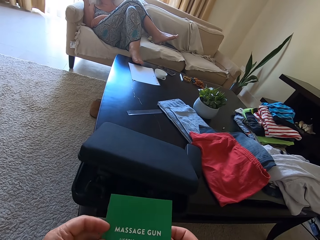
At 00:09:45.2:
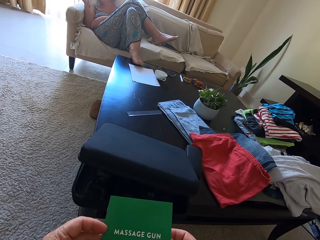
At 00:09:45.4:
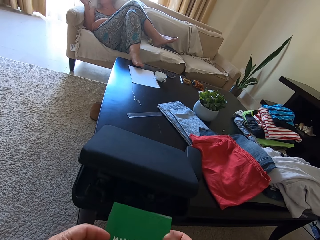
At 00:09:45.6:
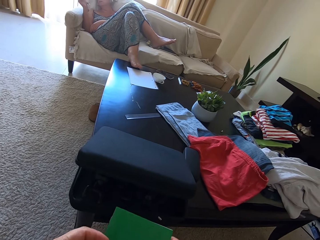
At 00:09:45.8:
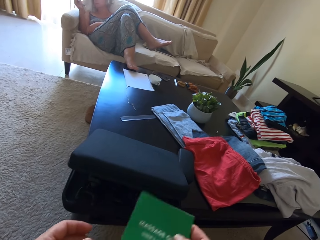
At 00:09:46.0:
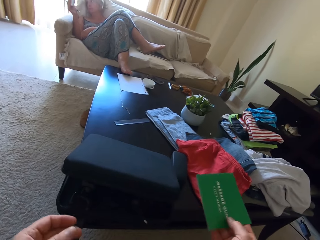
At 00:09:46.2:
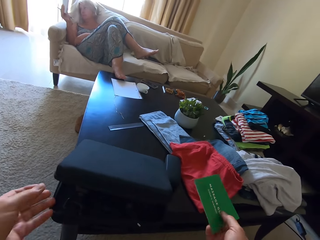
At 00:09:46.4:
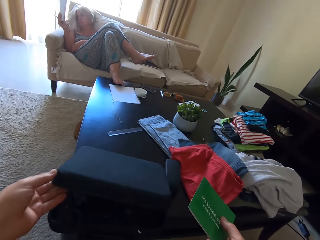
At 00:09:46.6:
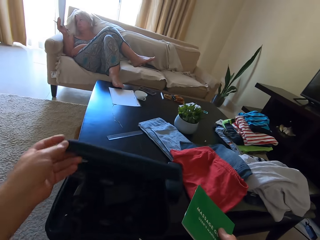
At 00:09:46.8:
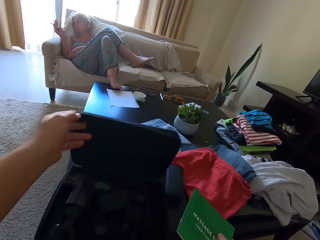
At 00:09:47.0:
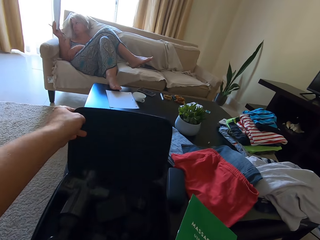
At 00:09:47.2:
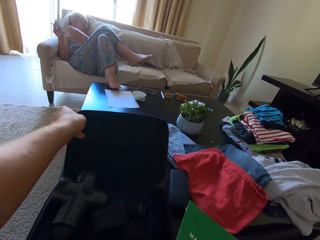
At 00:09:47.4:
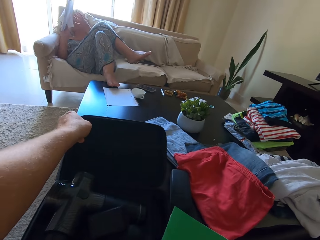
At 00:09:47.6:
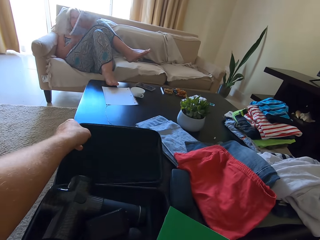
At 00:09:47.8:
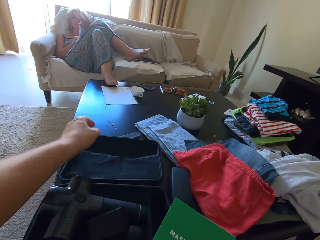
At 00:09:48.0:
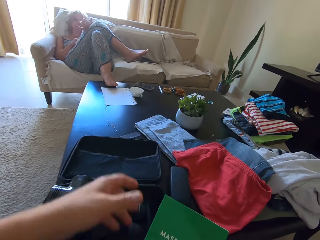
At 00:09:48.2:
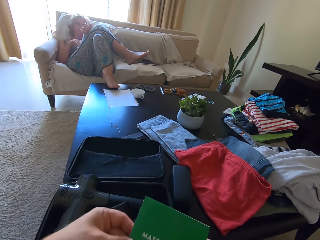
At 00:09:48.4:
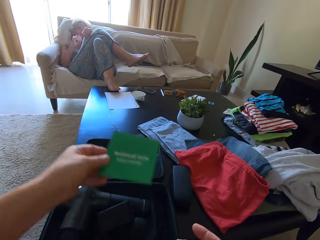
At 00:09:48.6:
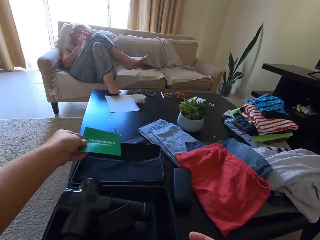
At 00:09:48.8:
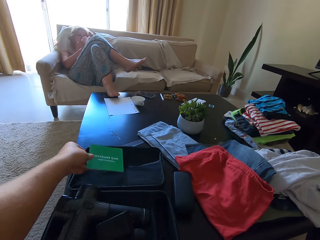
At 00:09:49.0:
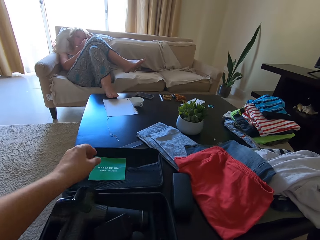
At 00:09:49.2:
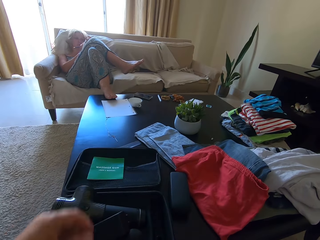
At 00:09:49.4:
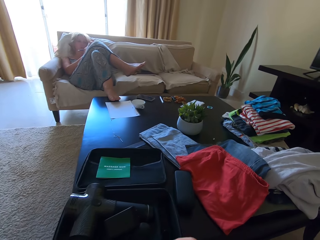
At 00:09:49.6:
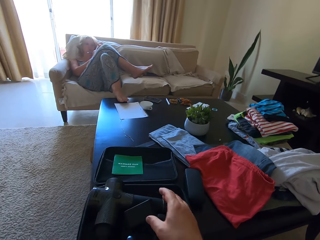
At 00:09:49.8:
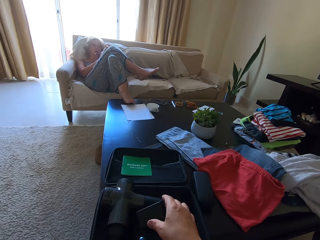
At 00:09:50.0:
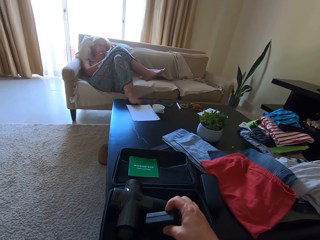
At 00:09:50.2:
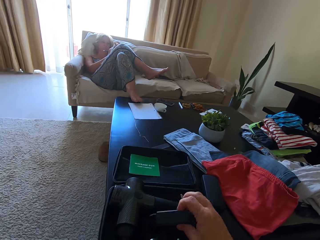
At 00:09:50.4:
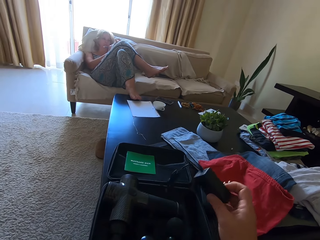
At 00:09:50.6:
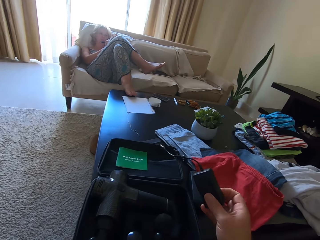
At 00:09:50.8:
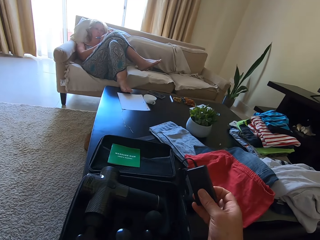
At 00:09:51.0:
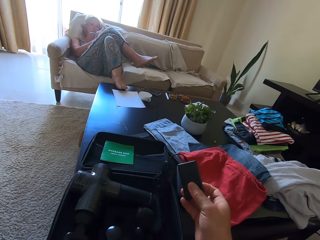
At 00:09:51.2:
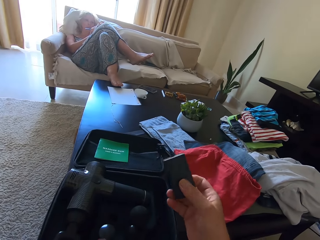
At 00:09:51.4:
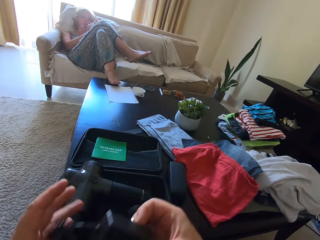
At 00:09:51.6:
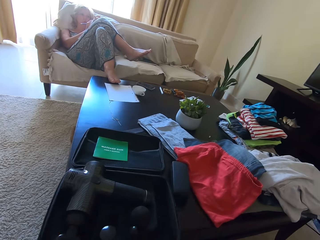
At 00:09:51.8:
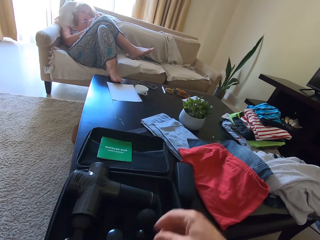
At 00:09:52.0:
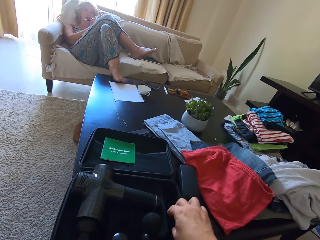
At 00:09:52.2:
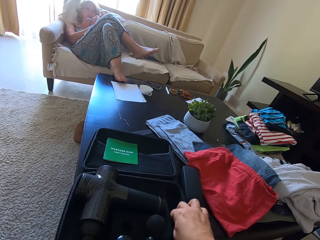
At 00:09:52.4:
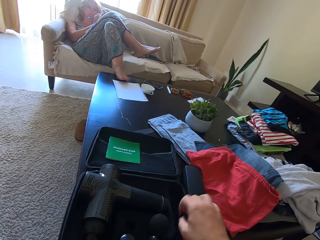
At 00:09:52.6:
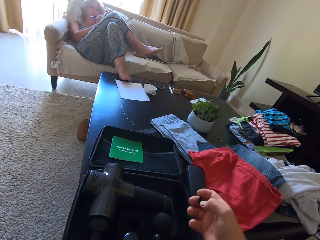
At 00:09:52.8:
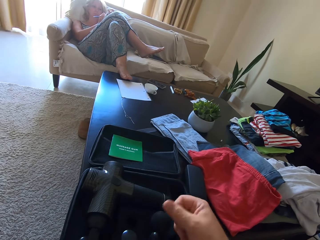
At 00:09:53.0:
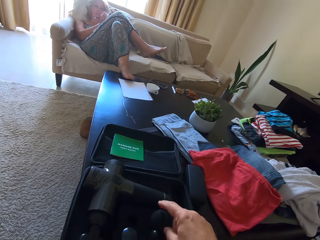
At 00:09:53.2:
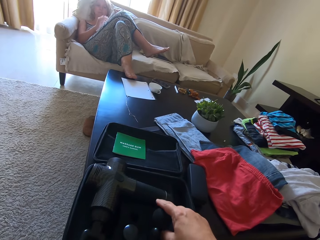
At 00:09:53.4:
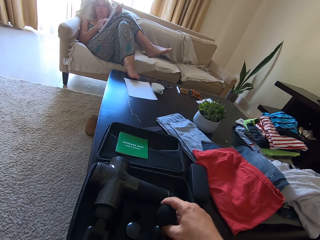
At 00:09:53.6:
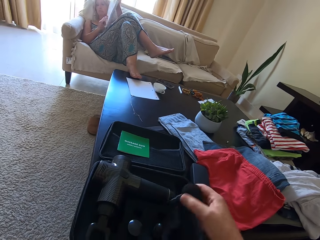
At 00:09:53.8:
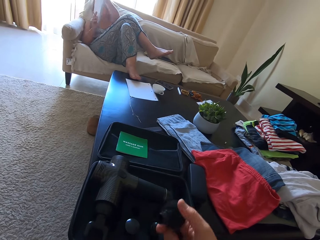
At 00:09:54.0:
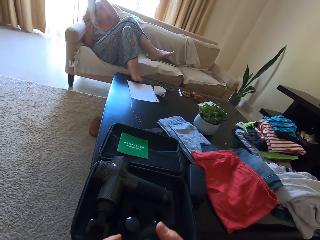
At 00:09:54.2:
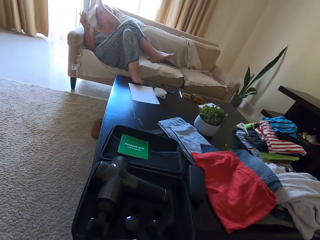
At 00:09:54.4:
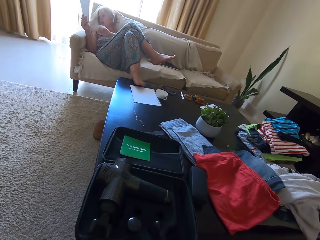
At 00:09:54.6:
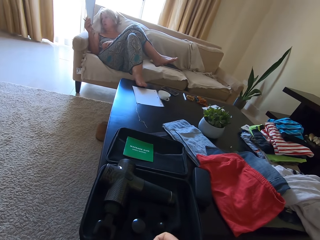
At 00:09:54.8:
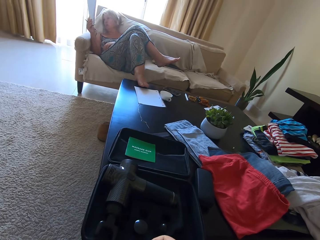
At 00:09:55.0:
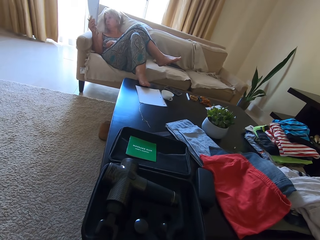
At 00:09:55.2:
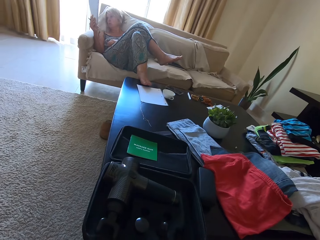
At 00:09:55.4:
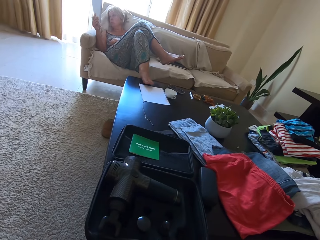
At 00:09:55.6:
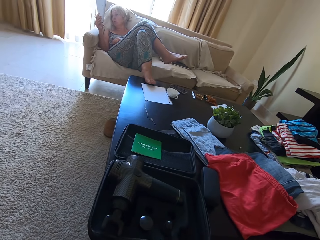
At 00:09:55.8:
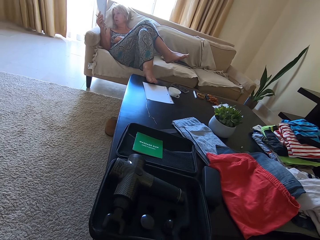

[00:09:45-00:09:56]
The camera wearer holds a book with the right hand. They open a suitcase or bag. They put the book in the suitcase. They pick a charger in the suitcase. They take other stuff from the bag and fix them together.

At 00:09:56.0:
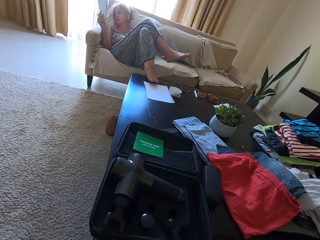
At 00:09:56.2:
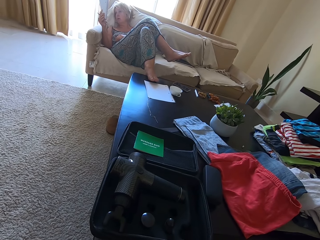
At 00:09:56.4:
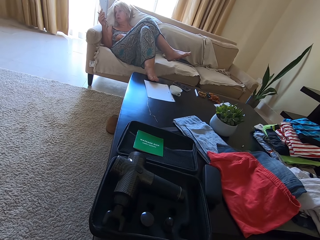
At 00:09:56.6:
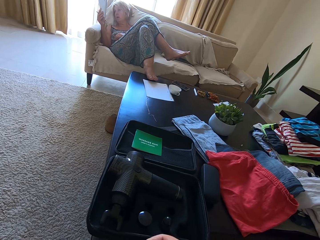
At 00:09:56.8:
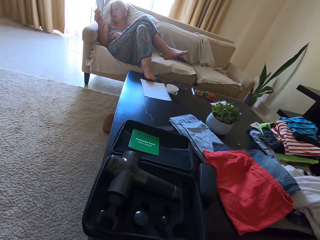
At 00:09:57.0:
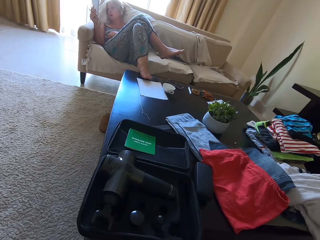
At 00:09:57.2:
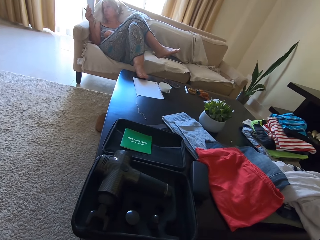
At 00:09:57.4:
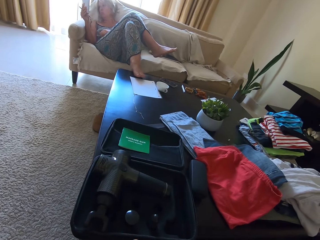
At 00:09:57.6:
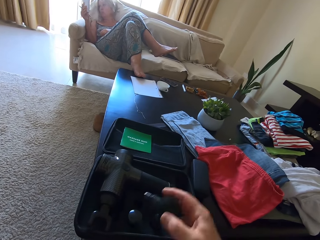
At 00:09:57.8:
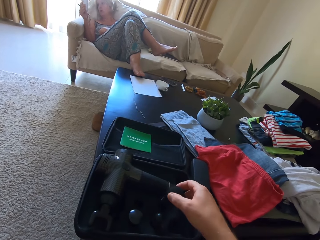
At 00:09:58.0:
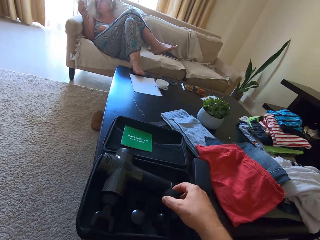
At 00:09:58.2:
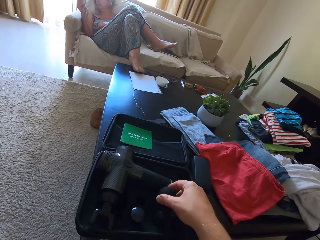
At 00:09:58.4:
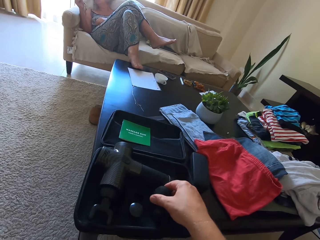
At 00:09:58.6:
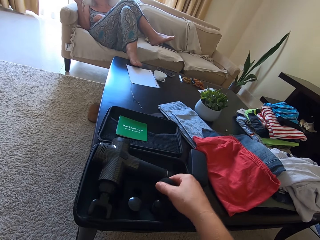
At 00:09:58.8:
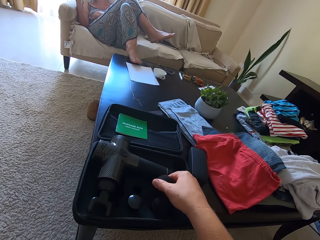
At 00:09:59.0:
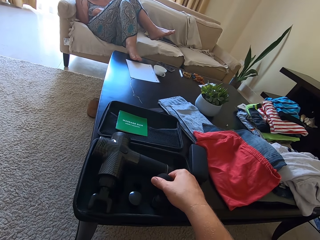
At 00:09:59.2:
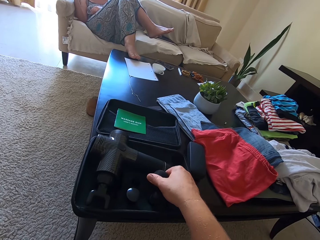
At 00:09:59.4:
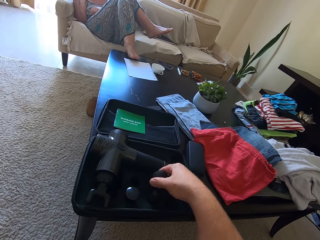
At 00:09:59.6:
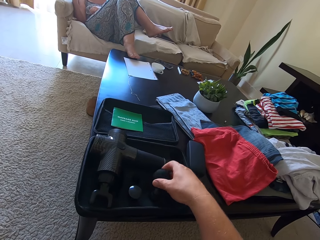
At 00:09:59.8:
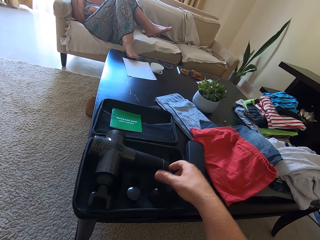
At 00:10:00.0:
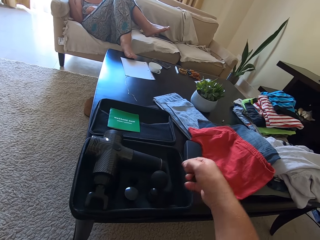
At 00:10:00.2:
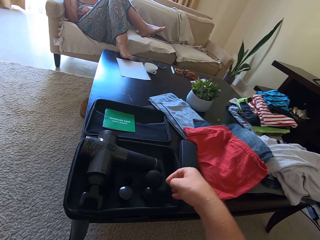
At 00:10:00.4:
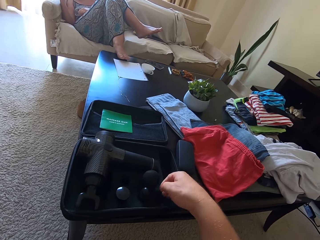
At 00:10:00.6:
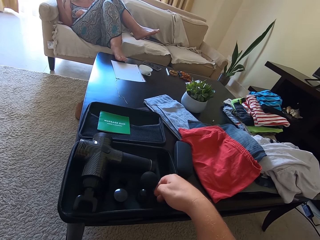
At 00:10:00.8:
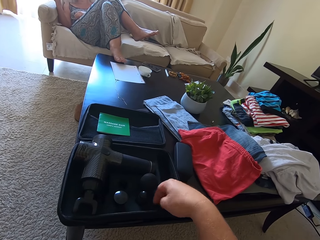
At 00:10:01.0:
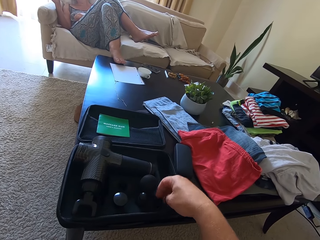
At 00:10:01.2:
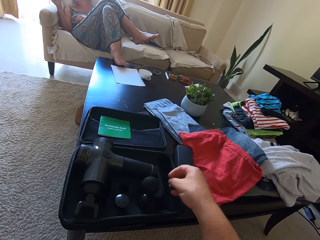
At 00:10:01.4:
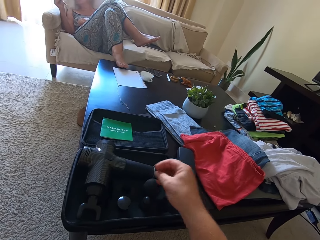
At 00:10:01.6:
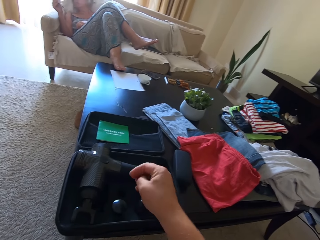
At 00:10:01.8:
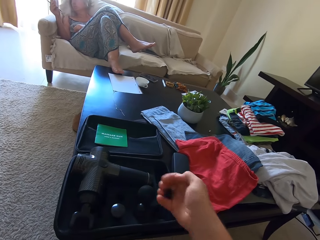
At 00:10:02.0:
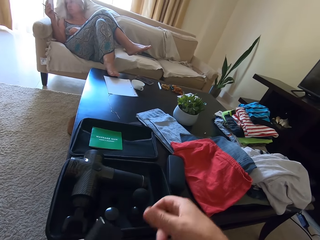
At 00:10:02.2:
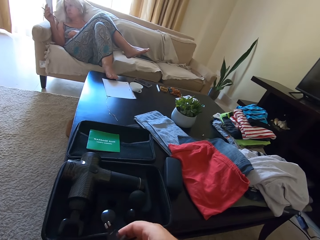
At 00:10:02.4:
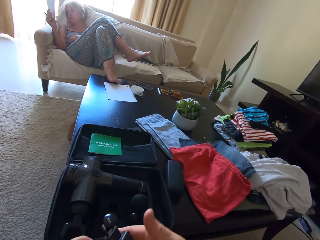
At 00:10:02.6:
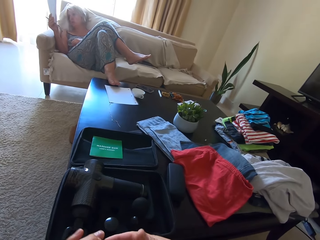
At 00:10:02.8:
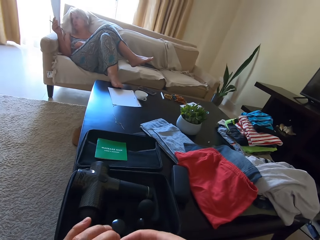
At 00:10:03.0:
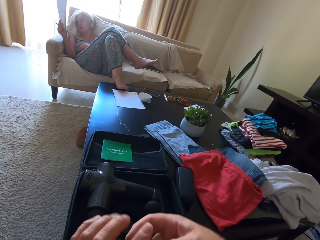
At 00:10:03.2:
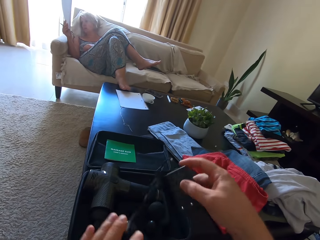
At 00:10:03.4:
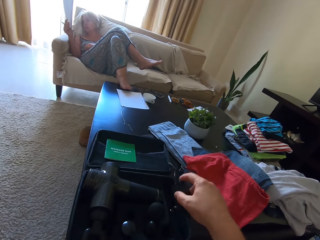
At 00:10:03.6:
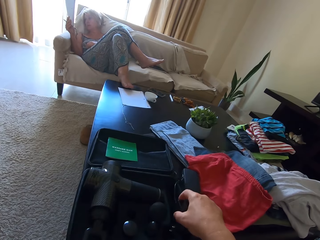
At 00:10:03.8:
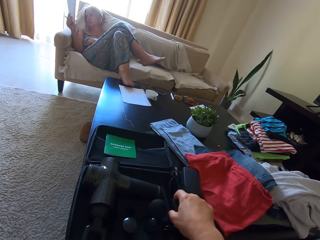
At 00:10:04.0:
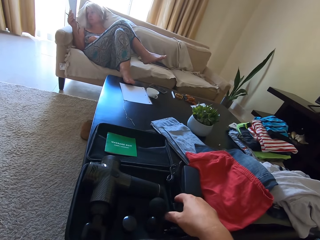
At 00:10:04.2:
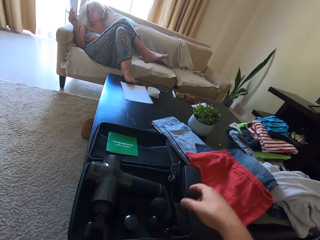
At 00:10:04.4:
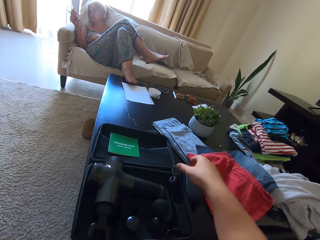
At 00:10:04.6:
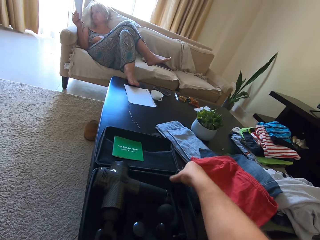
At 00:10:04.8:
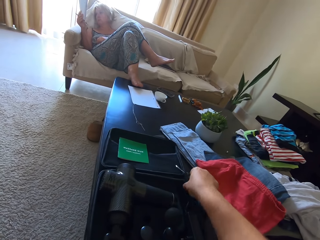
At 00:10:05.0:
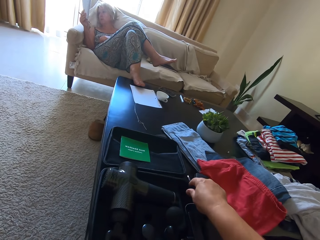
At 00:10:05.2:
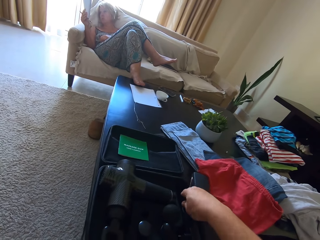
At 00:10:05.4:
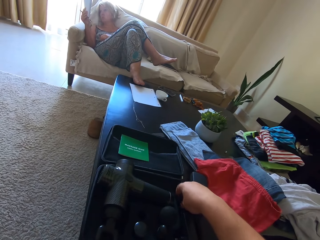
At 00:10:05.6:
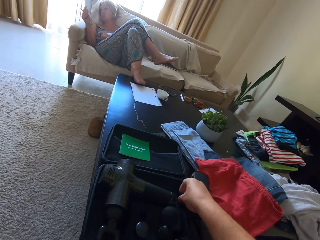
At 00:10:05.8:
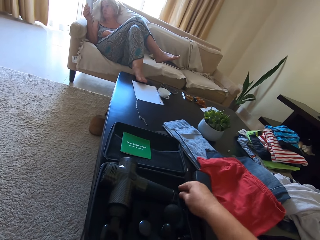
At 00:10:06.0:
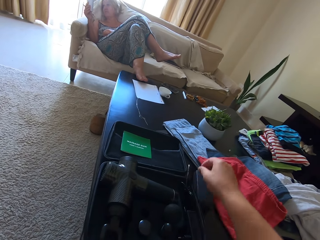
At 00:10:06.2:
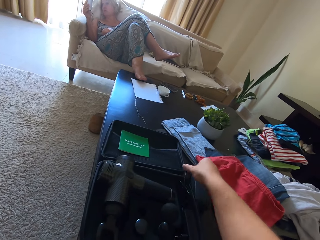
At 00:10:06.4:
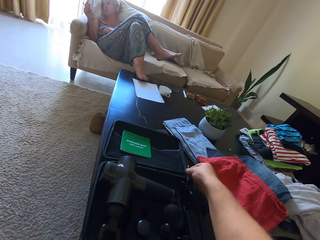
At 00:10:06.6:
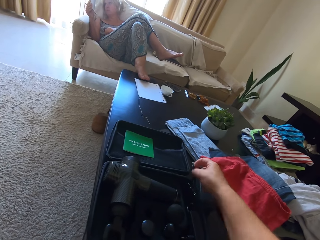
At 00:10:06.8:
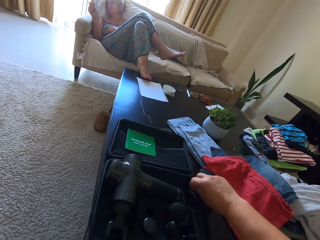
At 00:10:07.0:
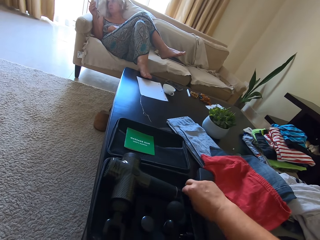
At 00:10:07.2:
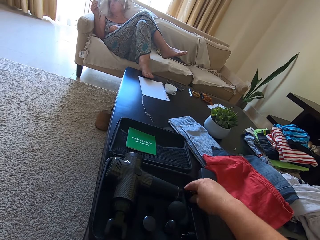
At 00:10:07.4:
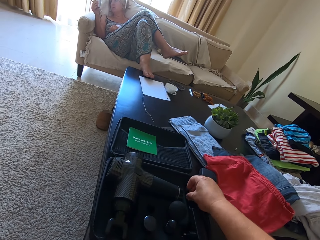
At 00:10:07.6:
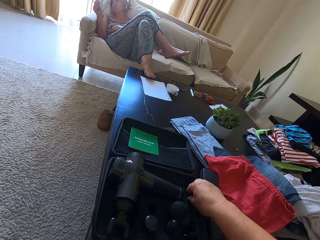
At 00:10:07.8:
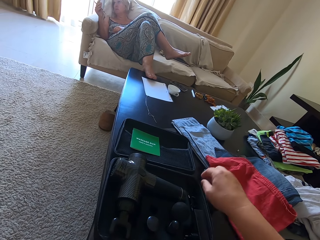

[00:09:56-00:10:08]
The camera wearer puts spare parts in a suitcase. They put a charger in the suitcase.
